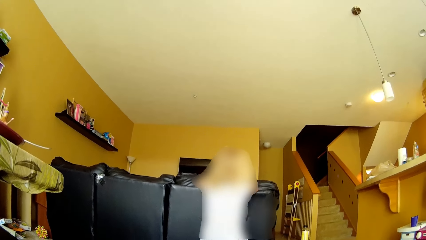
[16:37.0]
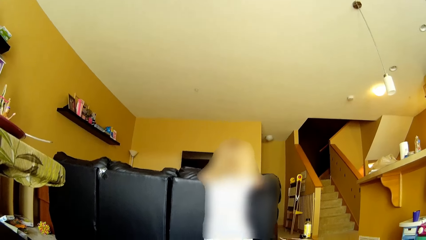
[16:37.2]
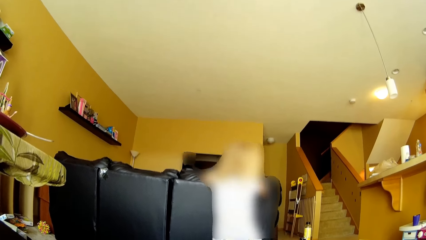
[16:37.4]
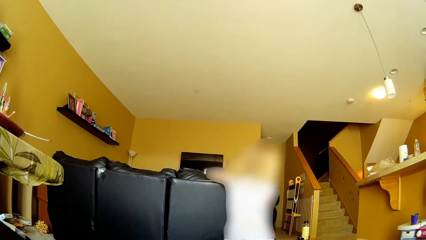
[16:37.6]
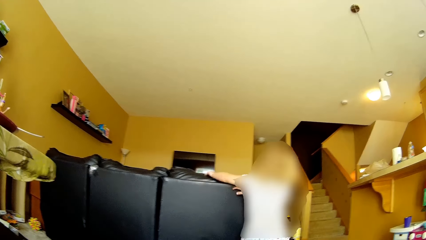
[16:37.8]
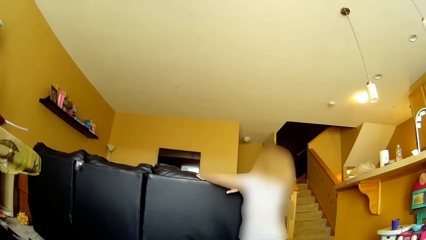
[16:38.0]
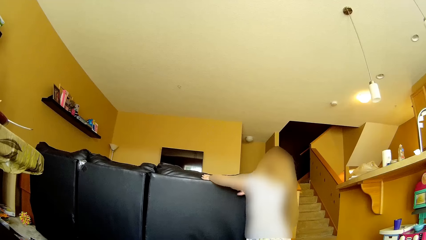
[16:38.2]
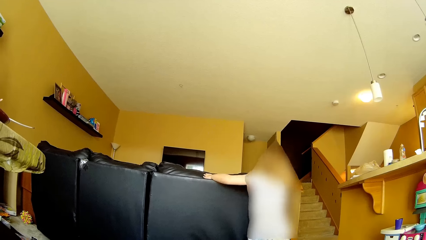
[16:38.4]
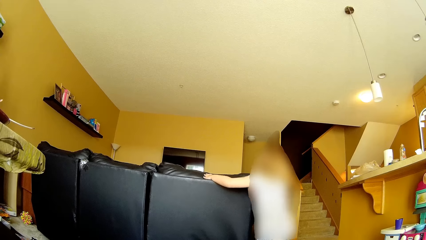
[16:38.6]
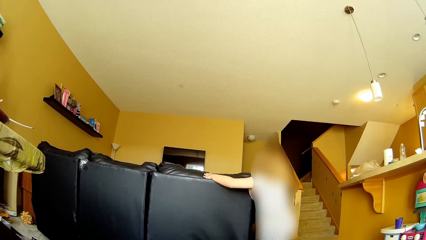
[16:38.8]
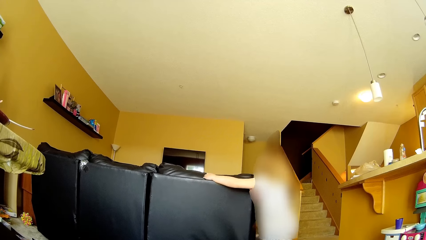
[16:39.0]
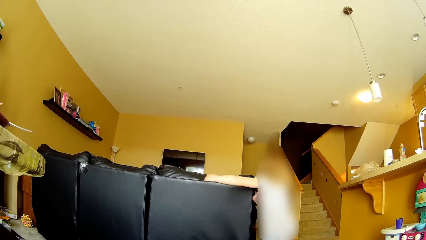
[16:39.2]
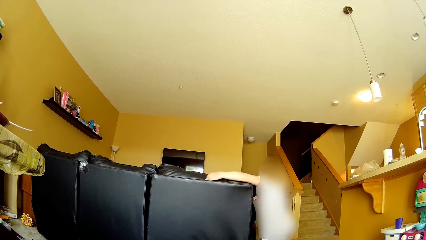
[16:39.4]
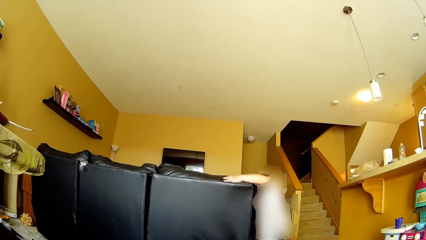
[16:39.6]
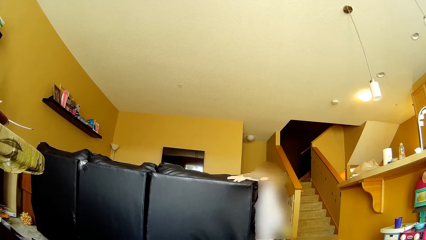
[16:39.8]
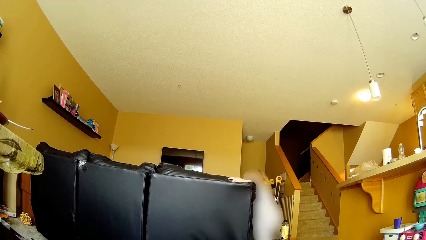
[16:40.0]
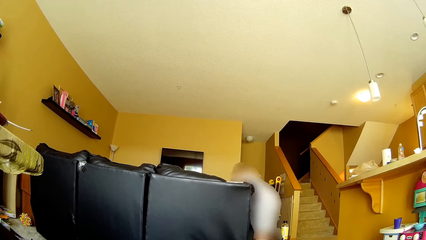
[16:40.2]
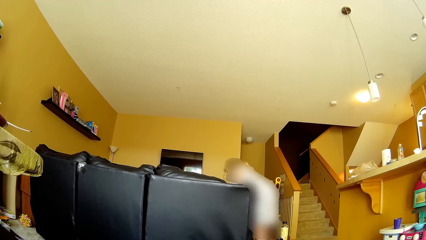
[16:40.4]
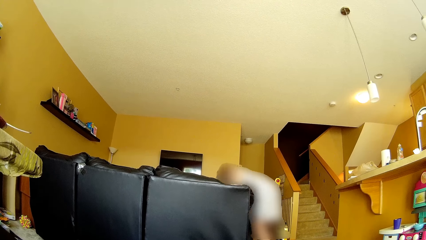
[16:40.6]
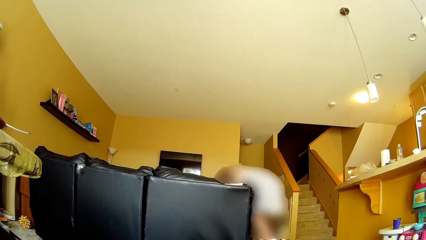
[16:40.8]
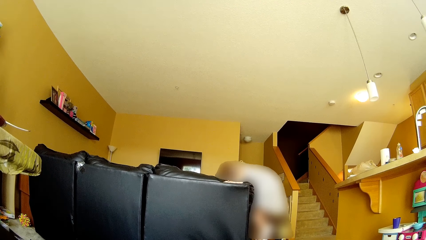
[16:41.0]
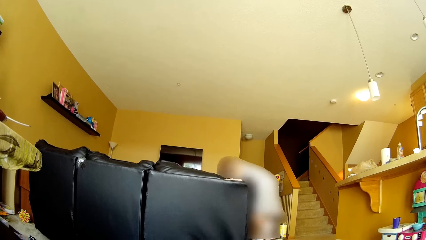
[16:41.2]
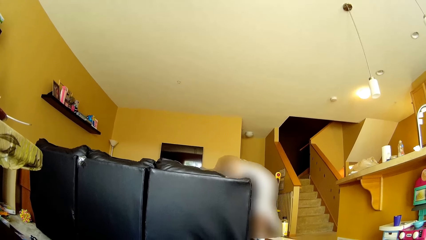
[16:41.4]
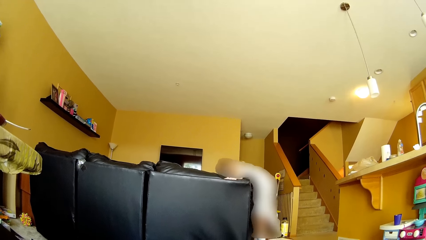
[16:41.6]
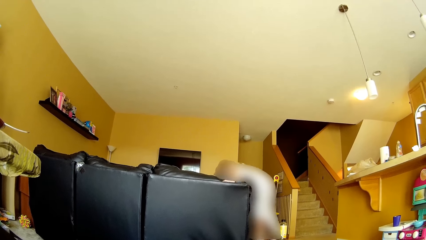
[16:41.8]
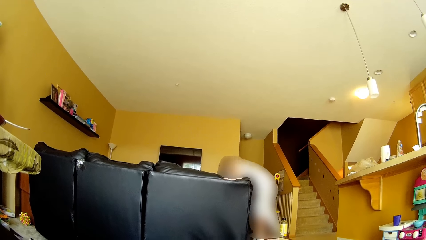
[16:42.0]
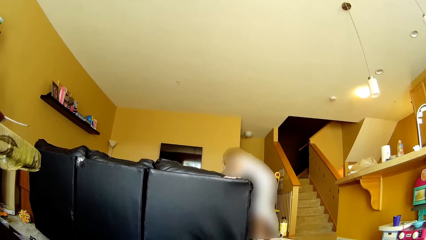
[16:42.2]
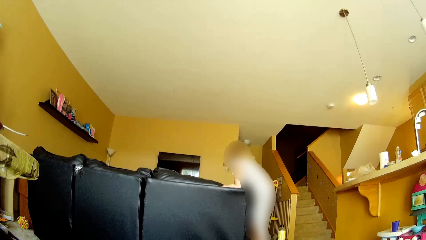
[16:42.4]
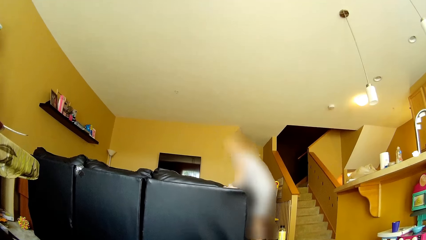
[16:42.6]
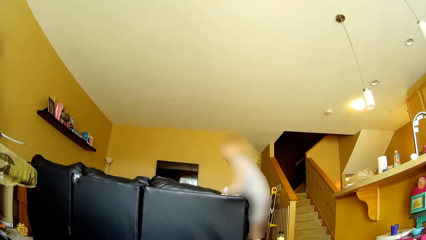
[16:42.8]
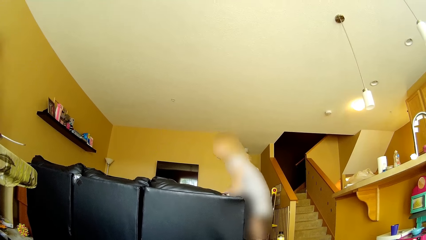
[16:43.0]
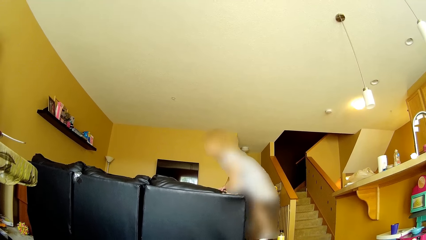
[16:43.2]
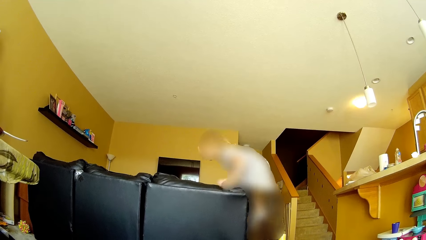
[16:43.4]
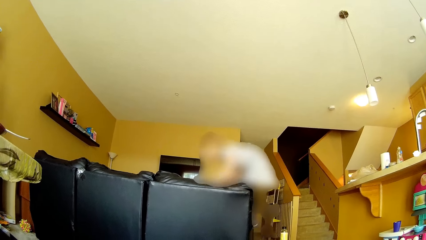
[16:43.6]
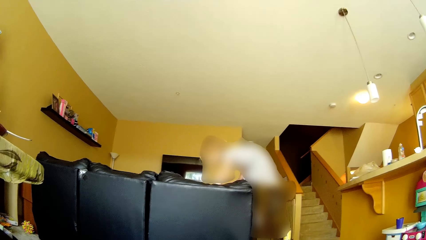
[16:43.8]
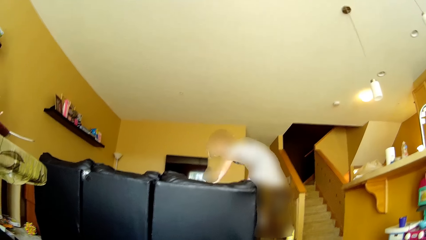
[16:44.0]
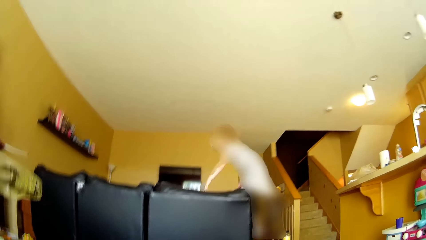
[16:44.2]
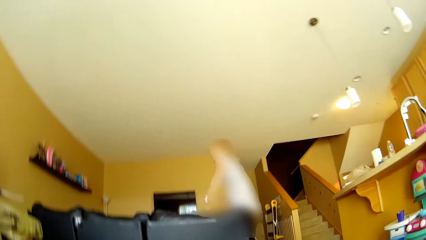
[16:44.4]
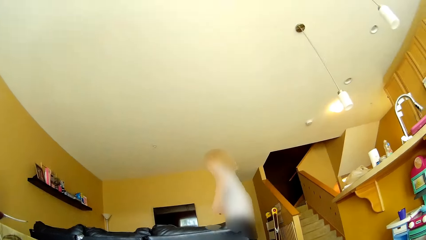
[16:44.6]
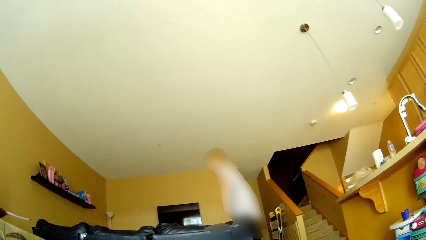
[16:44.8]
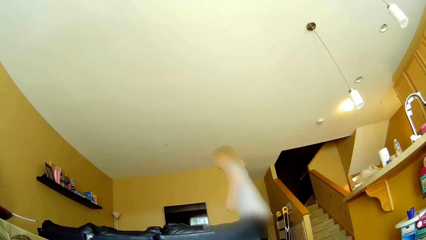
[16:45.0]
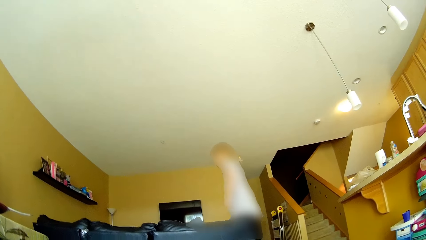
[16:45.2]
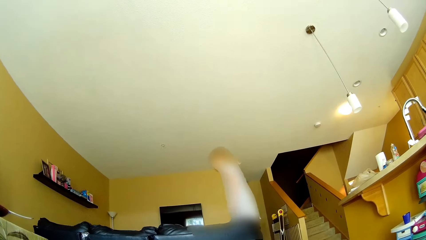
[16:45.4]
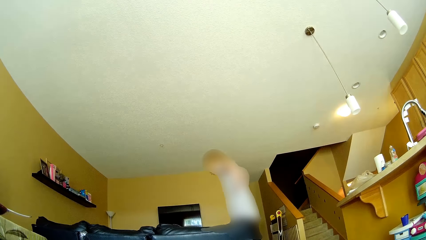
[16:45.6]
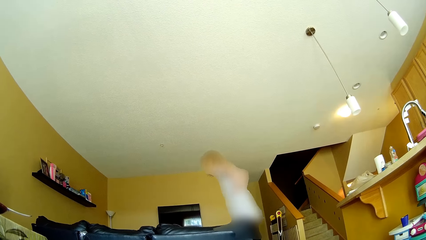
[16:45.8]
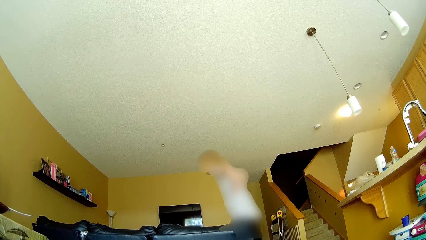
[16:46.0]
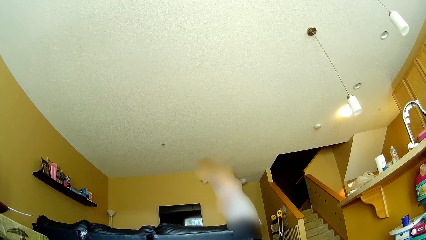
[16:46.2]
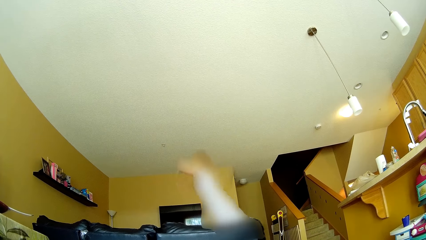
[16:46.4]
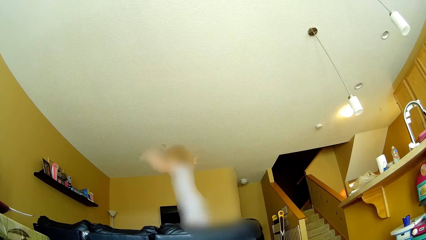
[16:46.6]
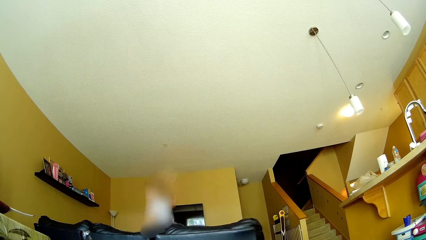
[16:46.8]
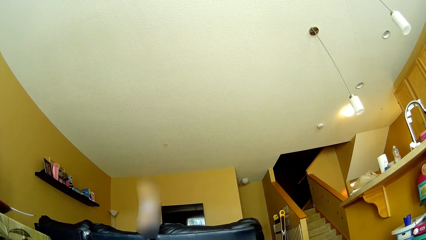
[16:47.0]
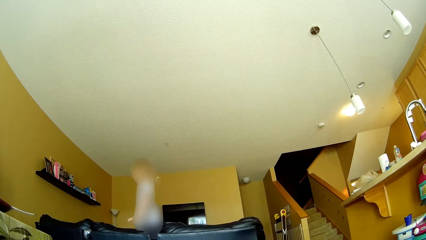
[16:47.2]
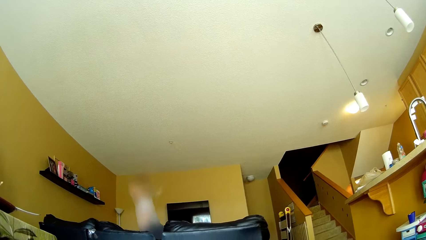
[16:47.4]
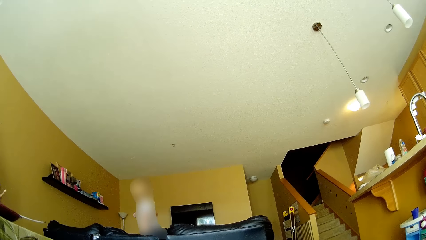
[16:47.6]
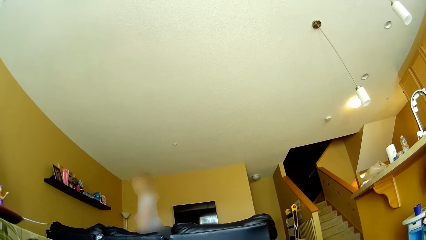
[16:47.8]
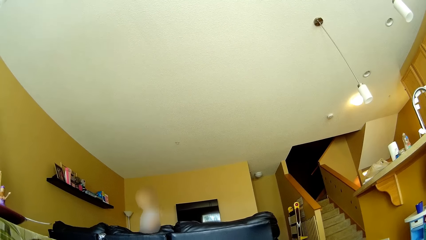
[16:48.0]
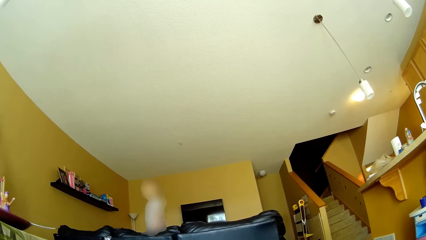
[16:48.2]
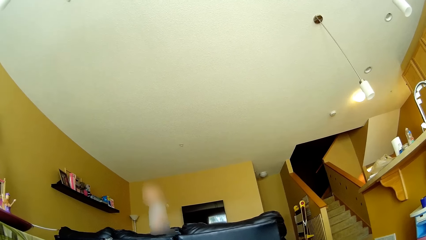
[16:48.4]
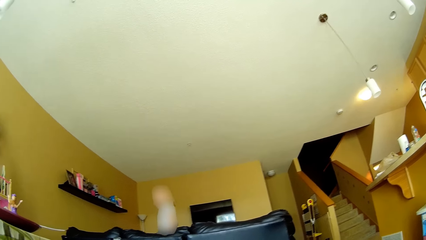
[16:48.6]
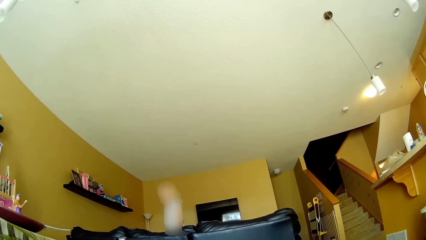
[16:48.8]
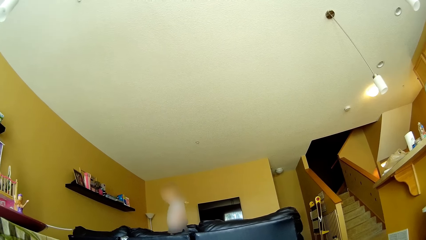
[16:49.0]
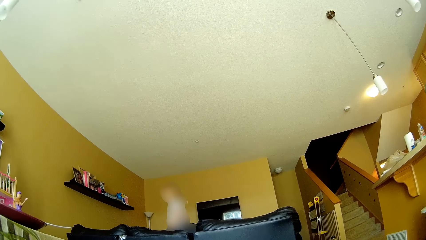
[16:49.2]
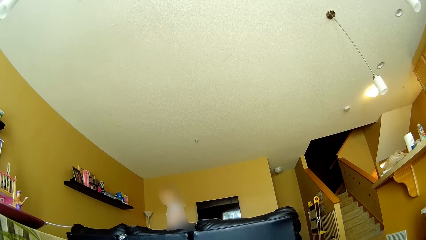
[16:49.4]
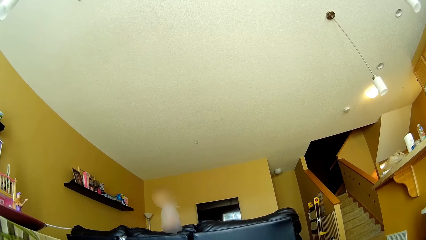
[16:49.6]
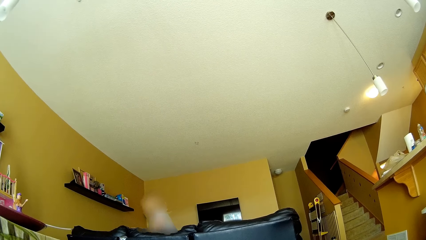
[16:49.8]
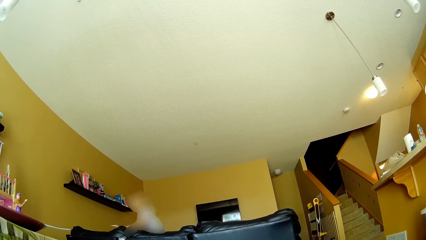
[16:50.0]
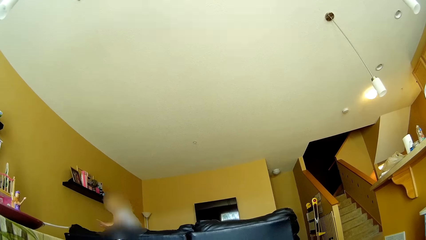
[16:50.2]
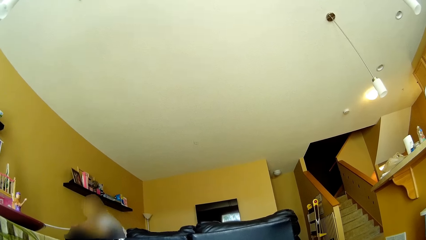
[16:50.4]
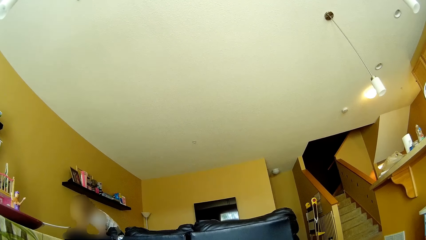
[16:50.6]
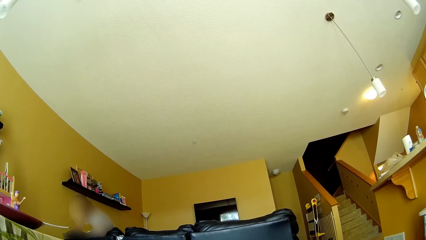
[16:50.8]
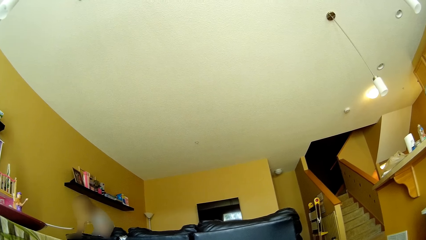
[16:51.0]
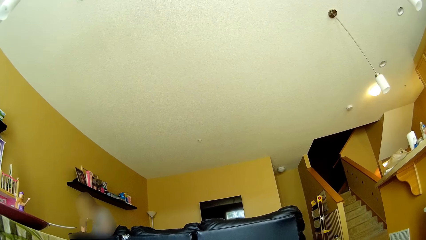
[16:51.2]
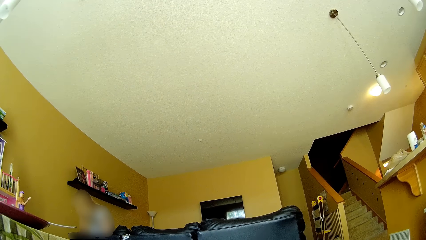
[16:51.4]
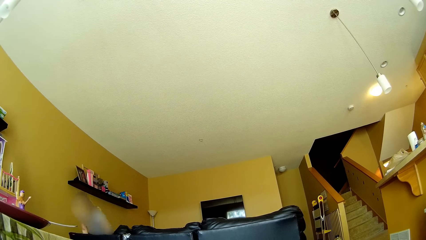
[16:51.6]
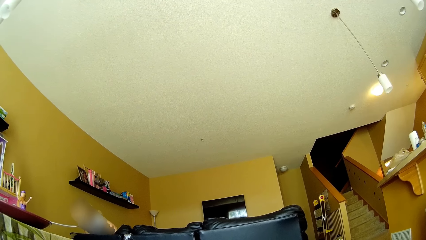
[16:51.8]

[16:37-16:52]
The girl climbs the sofa. The girl jumps on the sofa.
